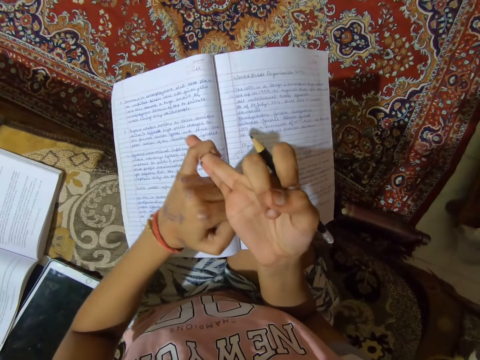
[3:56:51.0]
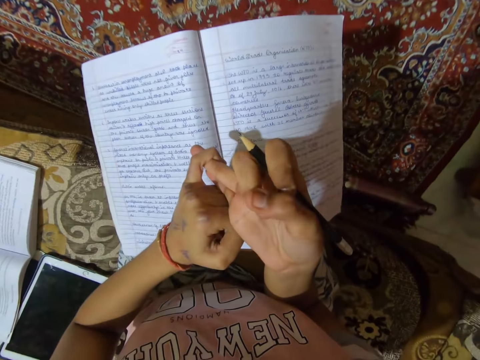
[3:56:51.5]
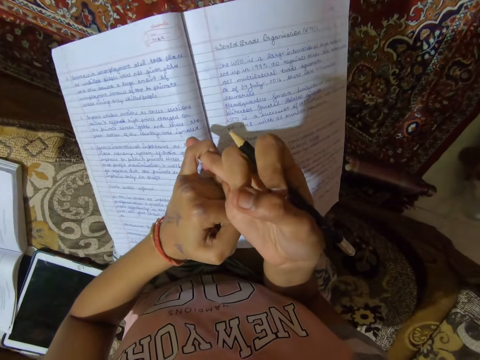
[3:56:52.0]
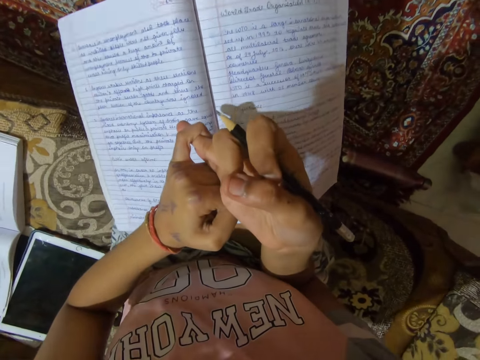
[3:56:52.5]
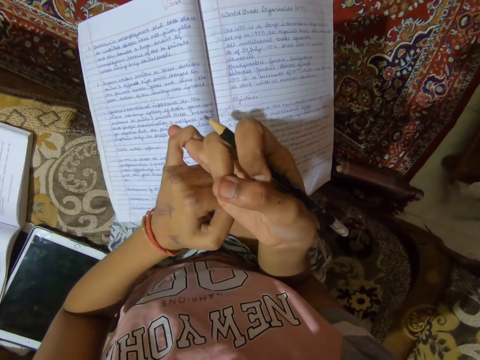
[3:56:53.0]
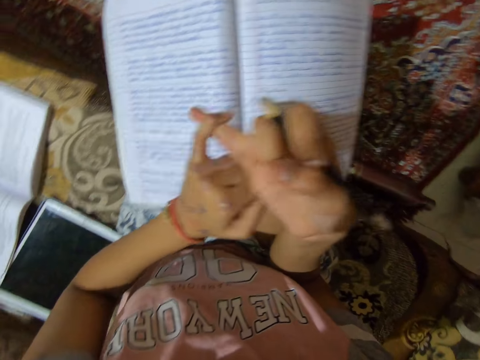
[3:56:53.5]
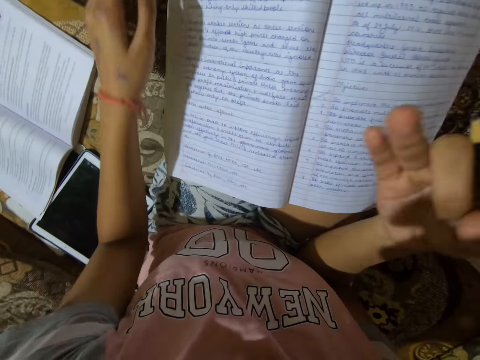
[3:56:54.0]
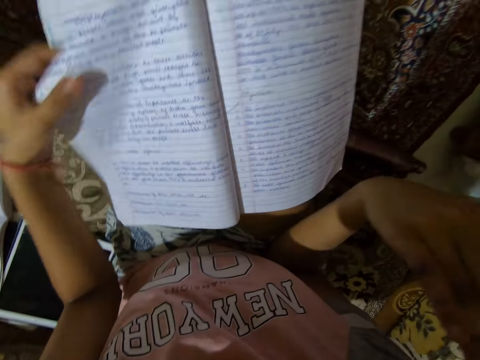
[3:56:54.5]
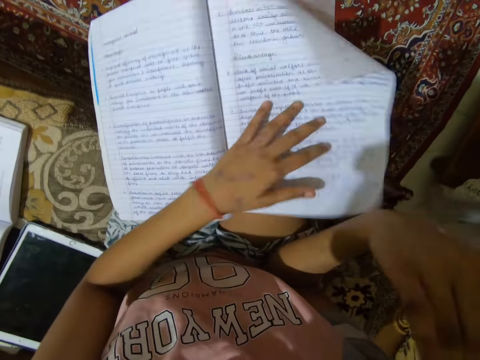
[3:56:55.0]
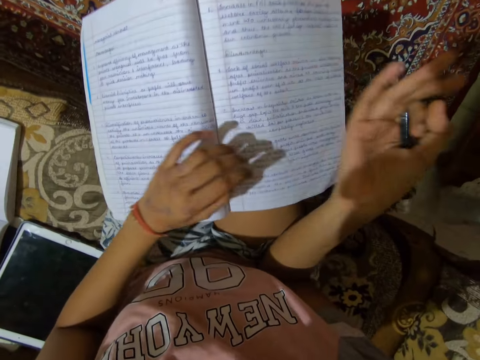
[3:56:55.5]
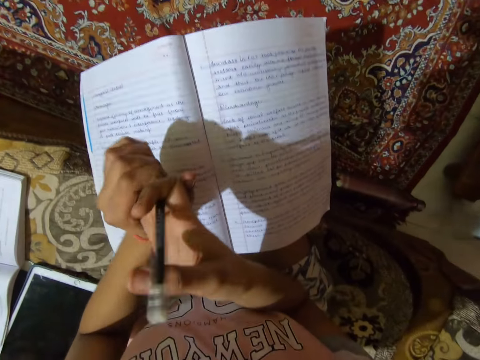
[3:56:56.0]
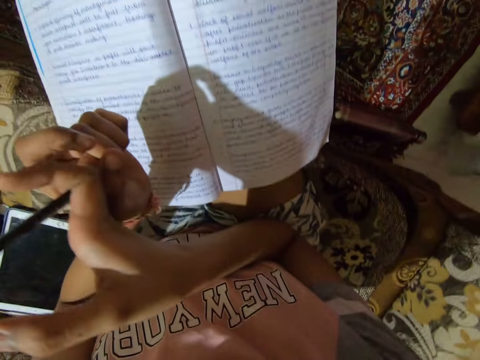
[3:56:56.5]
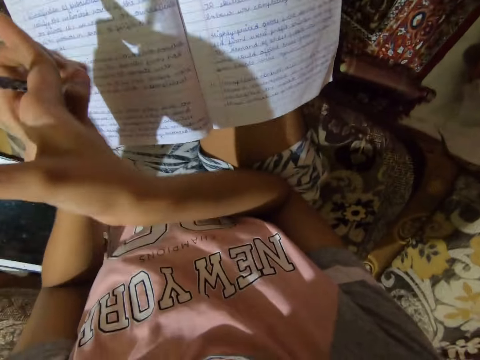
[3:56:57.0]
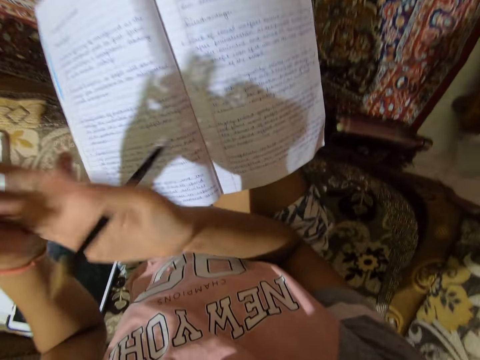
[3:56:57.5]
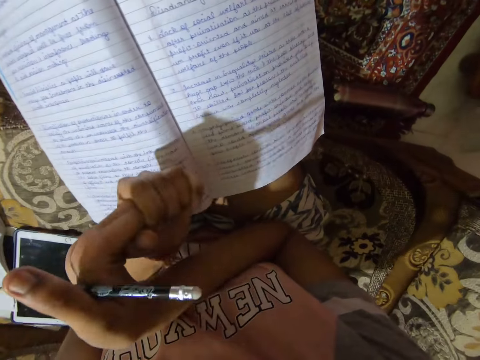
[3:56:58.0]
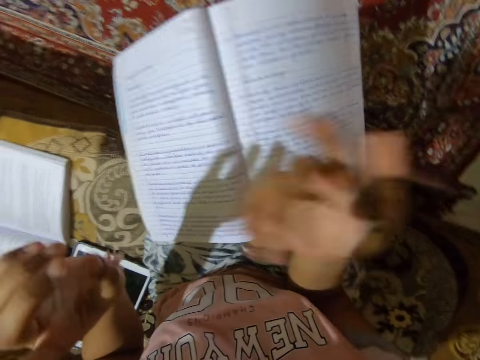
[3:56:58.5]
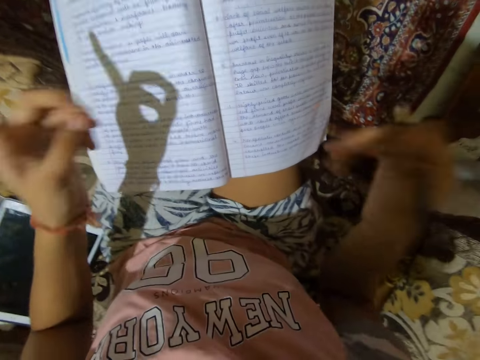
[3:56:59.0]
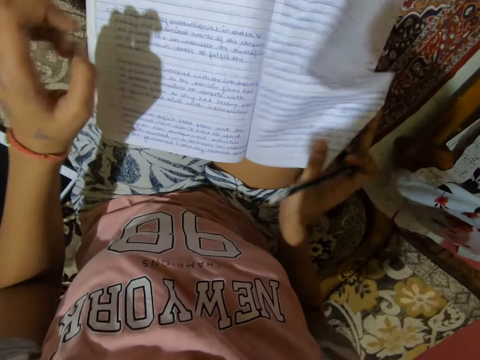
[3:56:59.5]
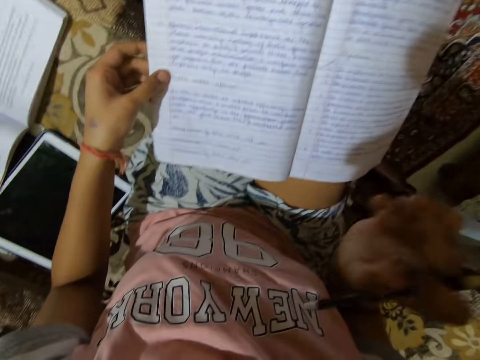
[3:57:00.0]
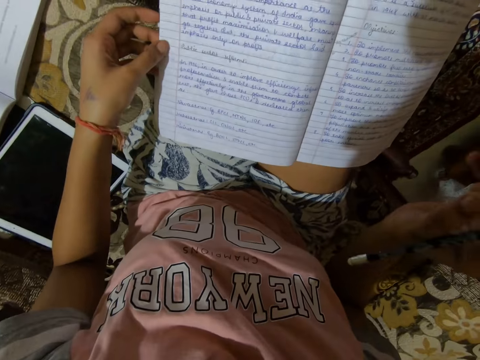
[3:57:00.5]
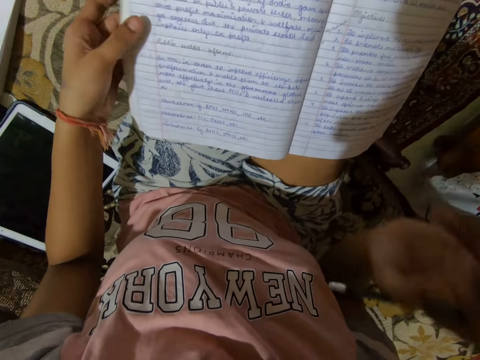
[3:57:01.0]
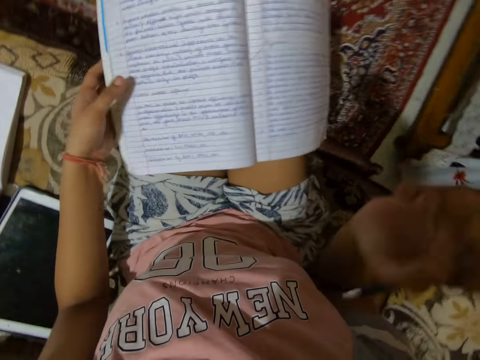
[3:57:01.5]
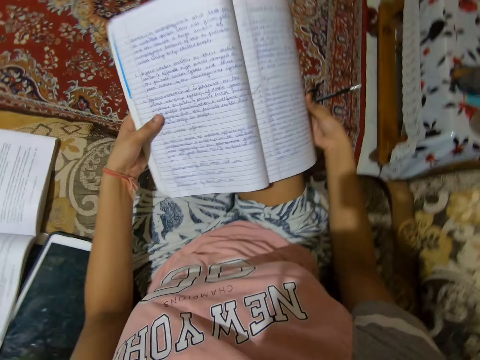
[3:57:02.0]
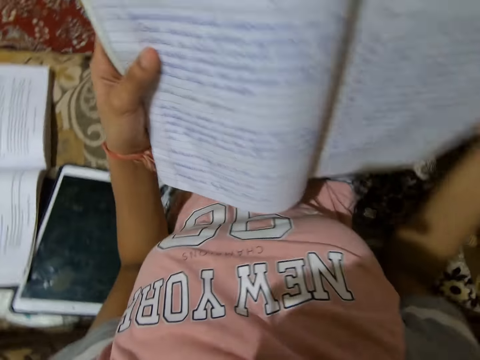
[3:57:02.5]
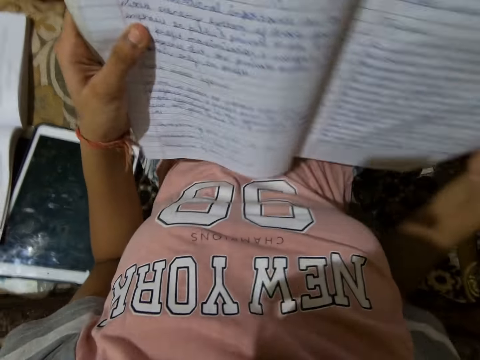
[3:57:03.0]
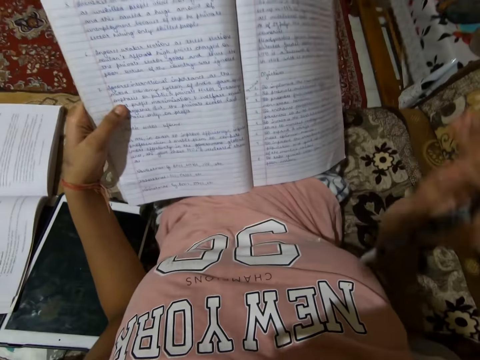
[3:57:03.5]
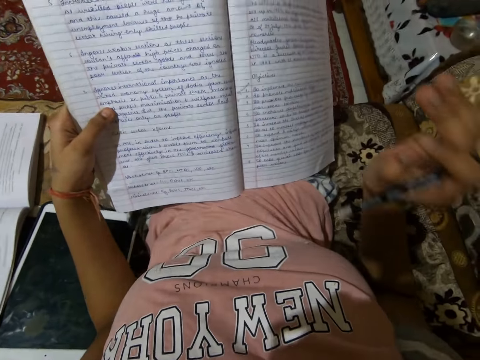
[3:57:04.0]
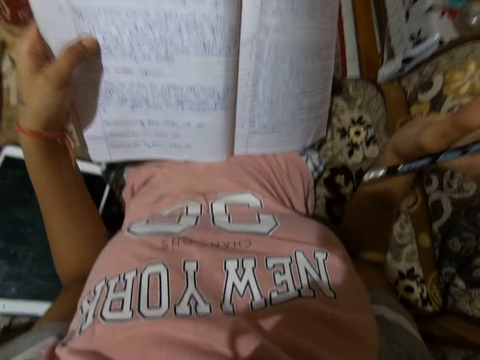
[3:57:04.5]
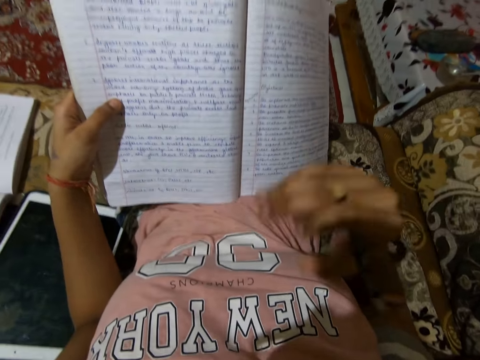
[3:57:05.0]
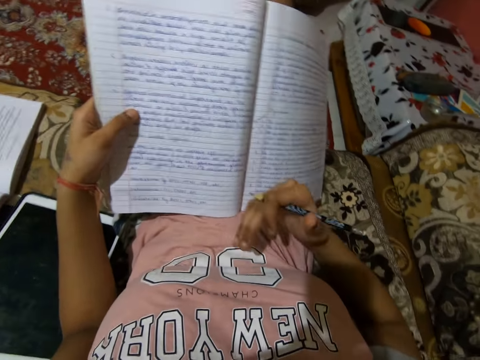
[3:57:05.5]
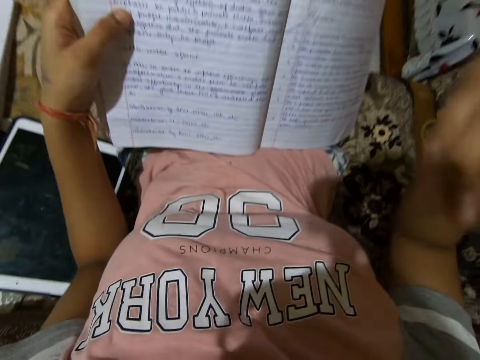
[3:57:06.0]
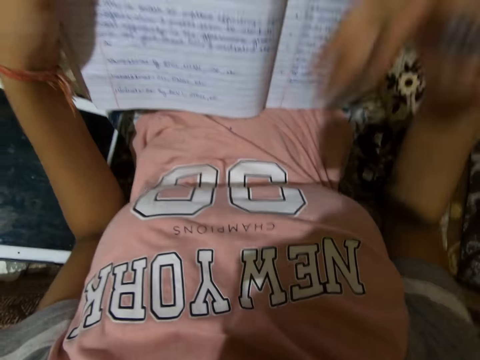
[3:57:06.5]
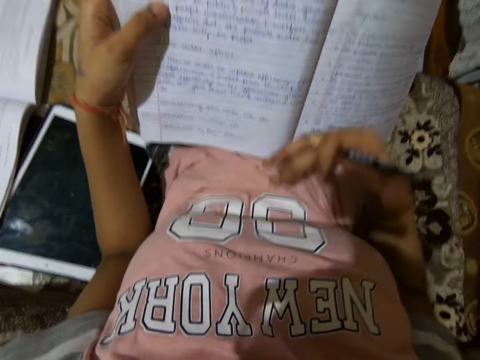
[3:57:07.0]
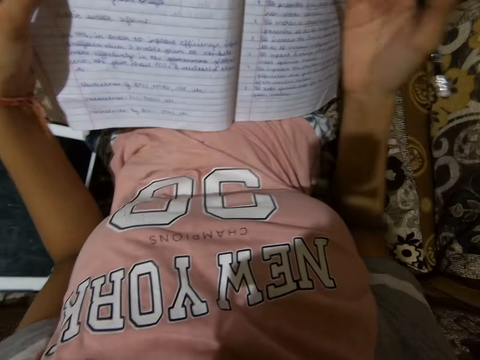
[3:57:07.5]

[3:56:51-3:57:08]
The camera wearer holds a pencil. She stops counting with fingers. She holds the notebook with the left hand. She flips a page of the notebook. She bends her right hand fingers. She stops bending fingers. She puts the right hand on the notebook. She flips a page of the notebook. She holds the notebook with the left hand. She holds the notebook upwards with both hands. She removes the right hand from the notebook and puts down the notebook on her lap. She gesticulates with the right hand.

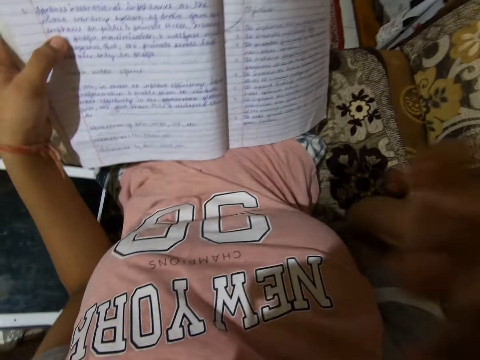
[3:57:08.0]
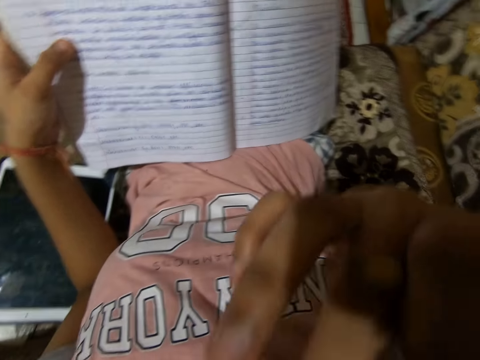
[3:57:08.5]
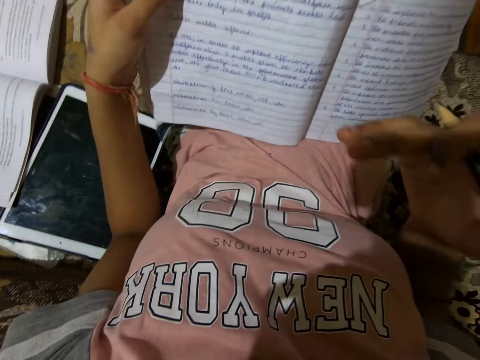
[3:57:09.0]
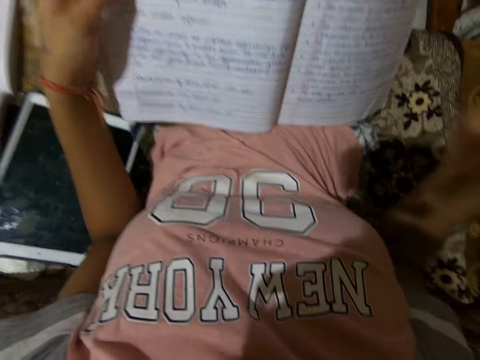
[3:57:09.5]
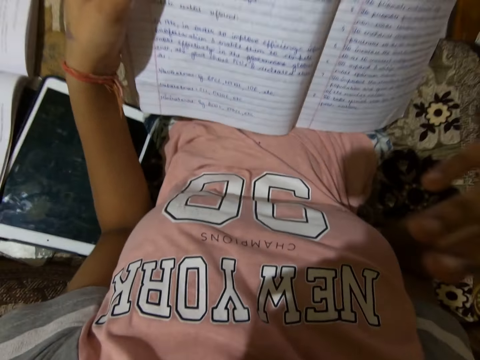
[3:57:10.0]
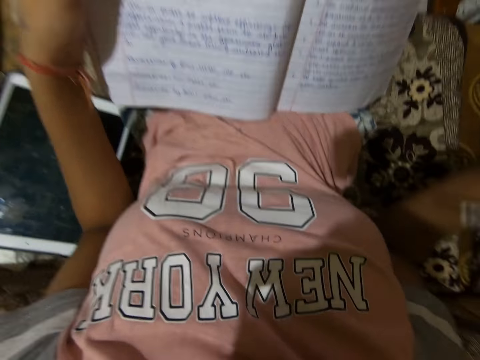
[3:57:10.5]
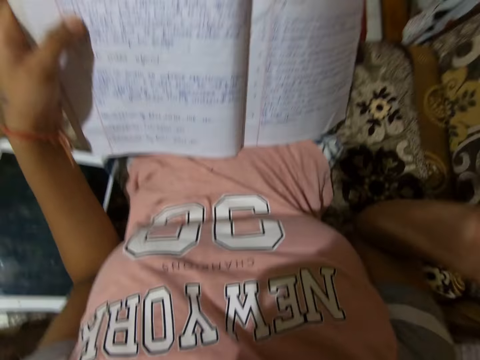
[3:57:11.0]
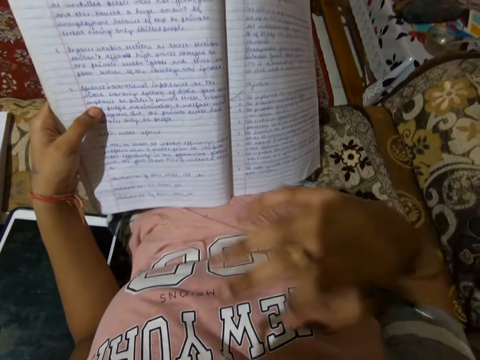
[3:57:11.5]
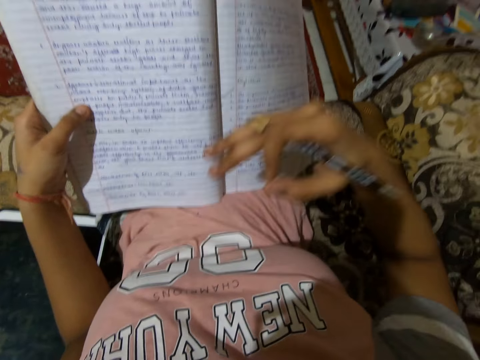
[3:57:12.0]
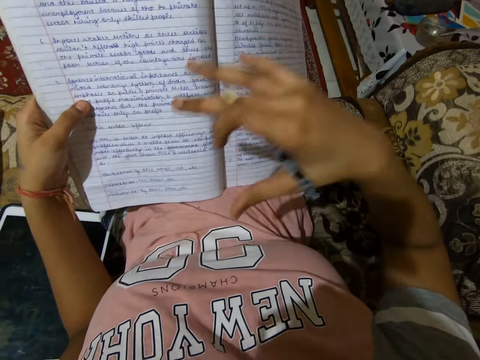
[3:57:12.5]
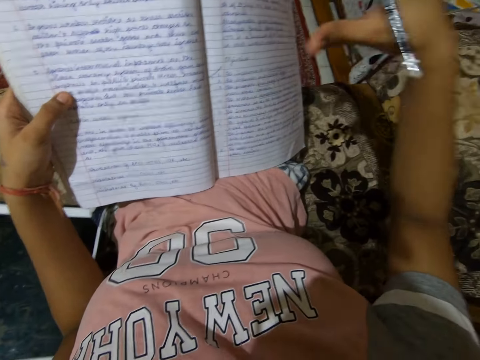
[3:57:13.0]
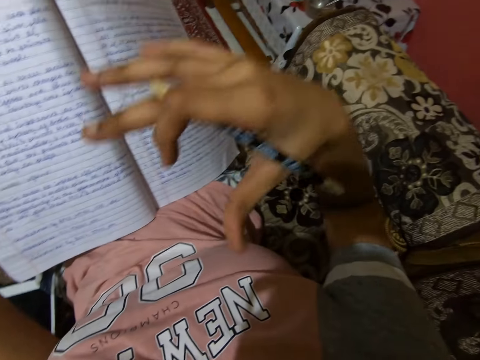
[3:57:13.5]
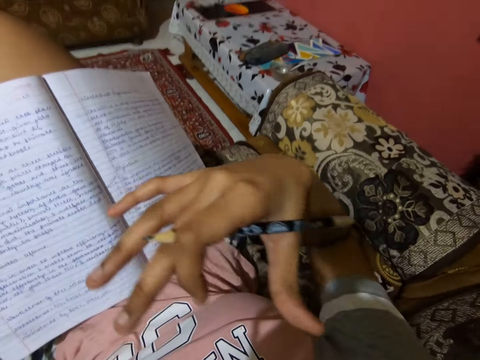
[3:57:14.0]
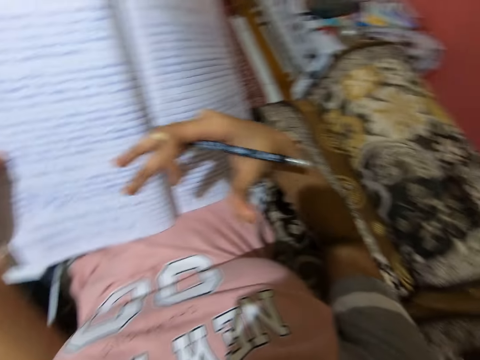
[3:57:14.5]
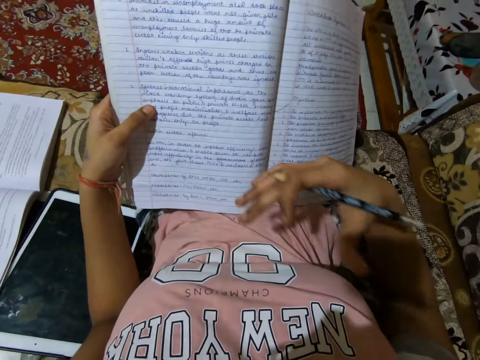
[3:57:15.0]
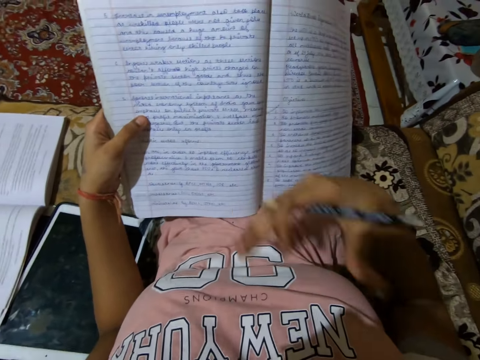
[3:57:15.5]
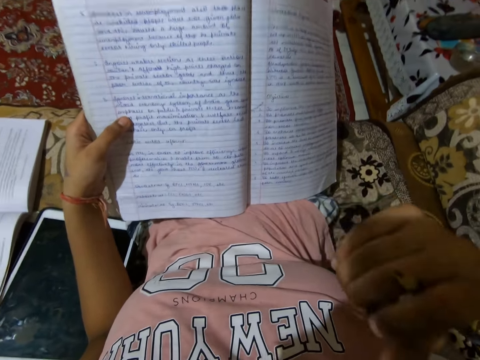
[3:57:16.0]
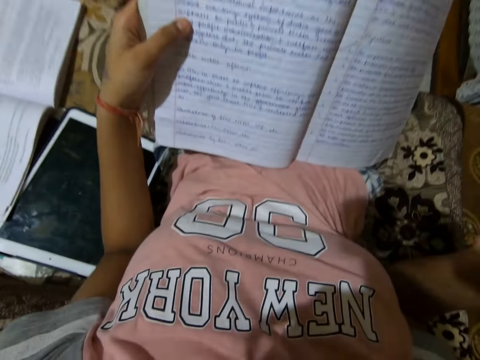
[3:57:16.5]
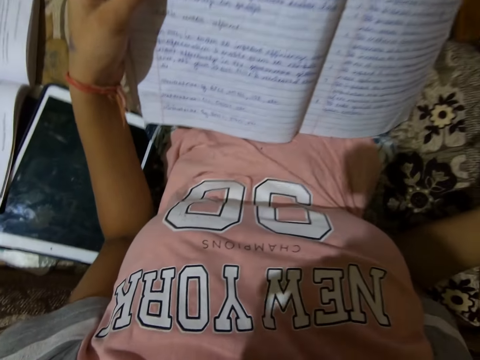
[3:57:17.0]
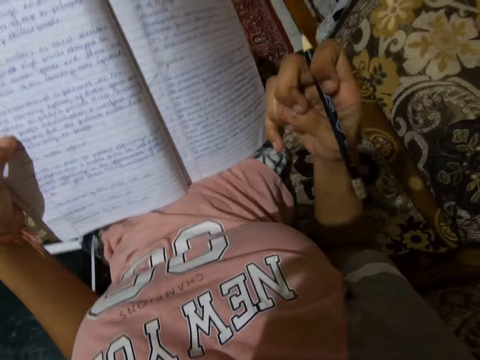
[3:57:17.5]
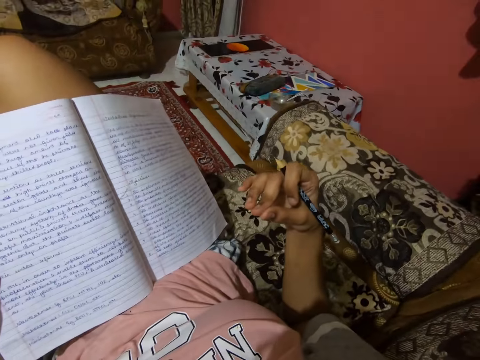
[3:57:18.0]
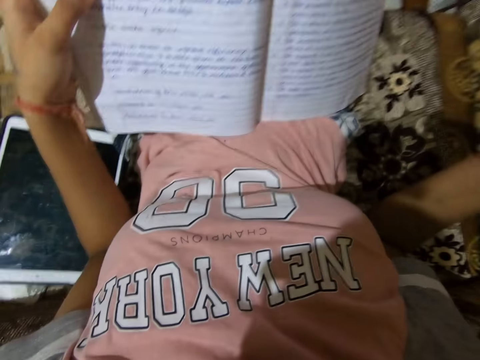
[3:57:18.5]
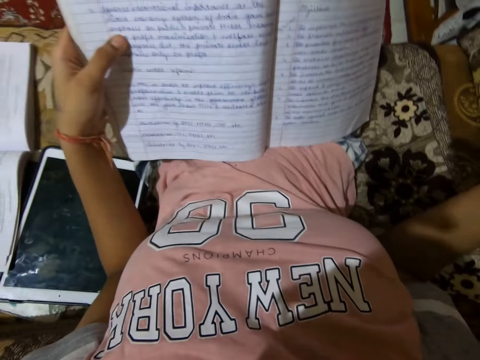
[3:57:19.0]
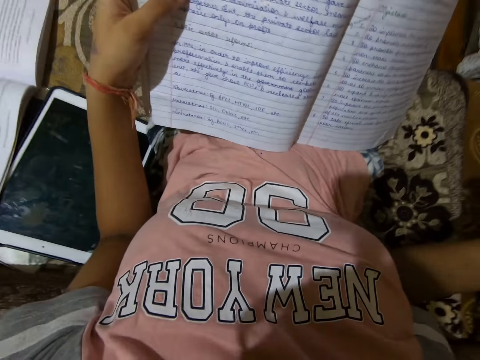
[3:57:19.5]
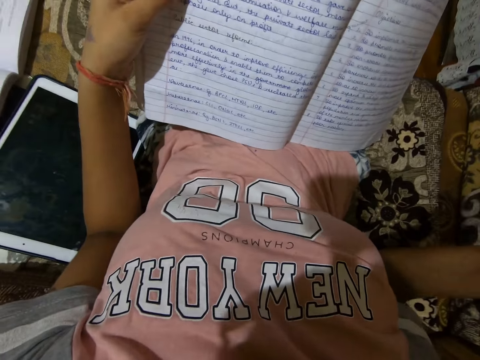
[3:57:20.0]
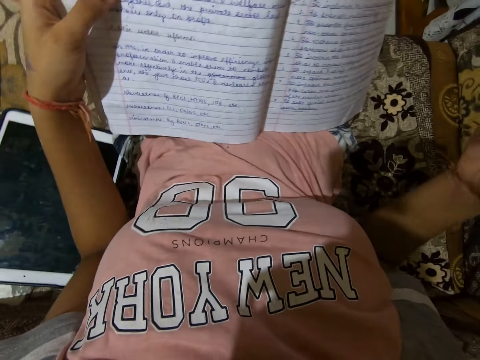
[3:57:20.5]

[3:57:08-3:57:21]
The camera wearer holds a pencil. They hold an exercise book.
